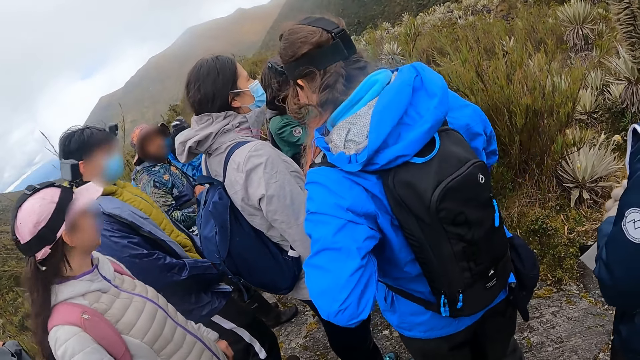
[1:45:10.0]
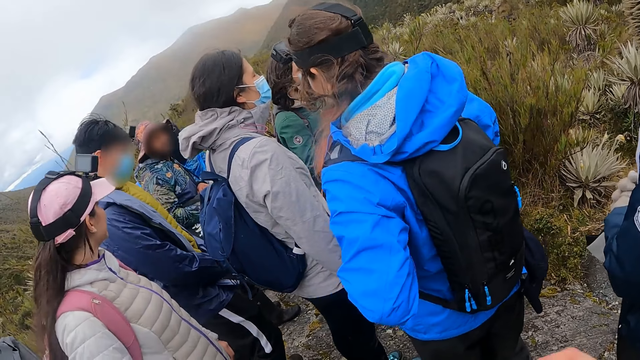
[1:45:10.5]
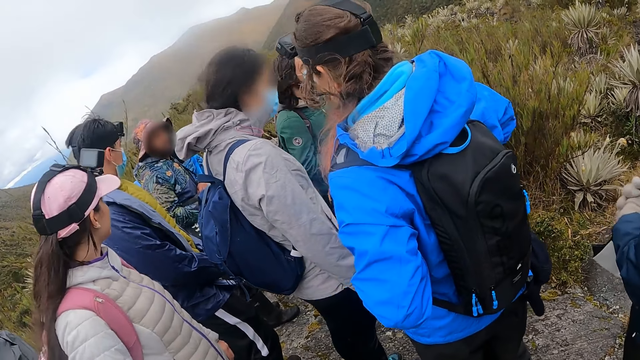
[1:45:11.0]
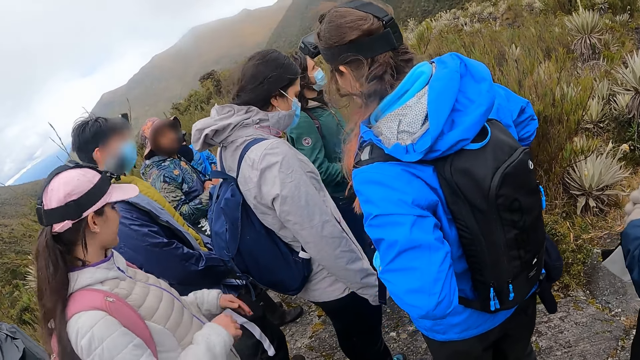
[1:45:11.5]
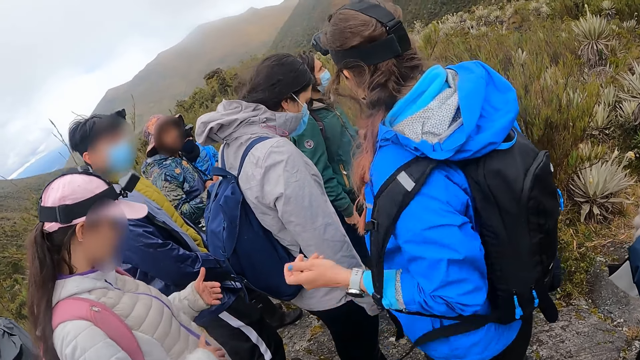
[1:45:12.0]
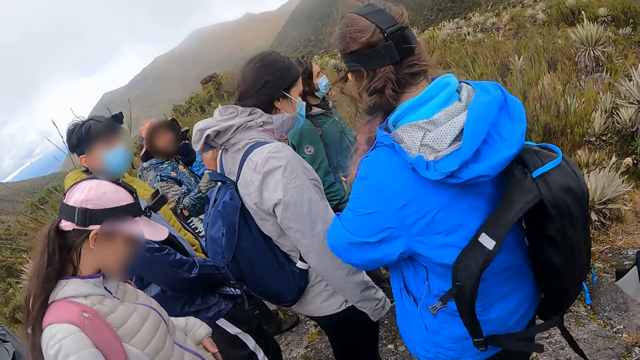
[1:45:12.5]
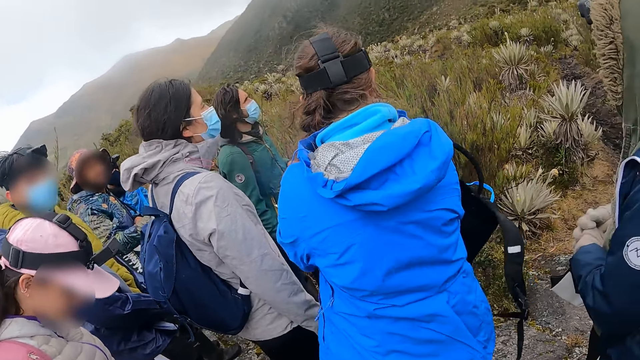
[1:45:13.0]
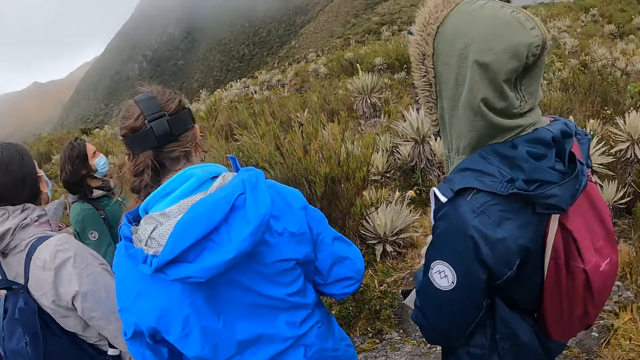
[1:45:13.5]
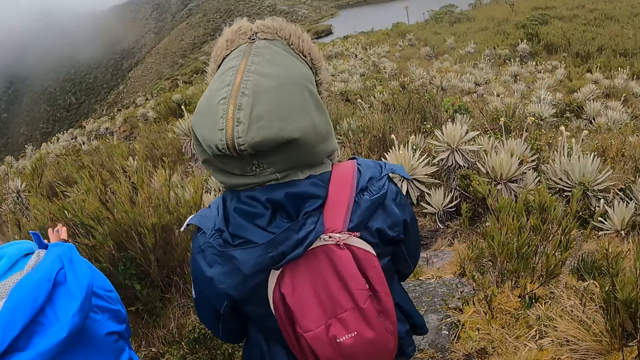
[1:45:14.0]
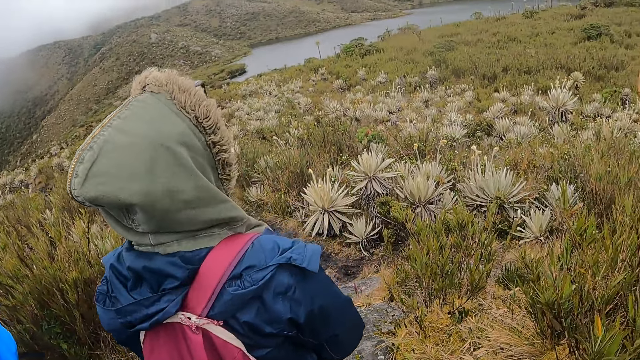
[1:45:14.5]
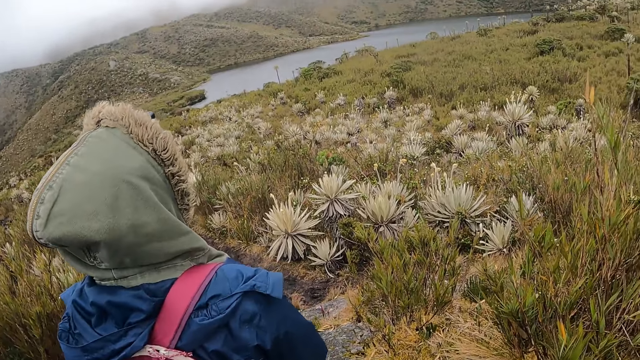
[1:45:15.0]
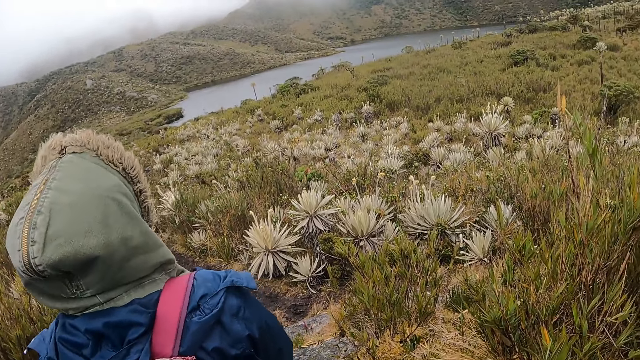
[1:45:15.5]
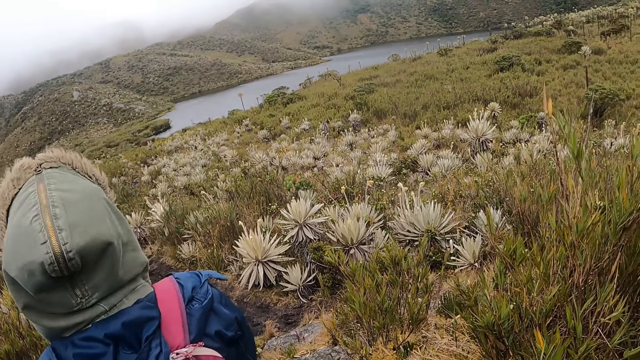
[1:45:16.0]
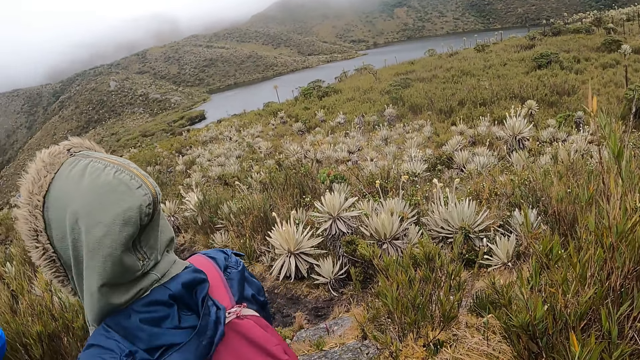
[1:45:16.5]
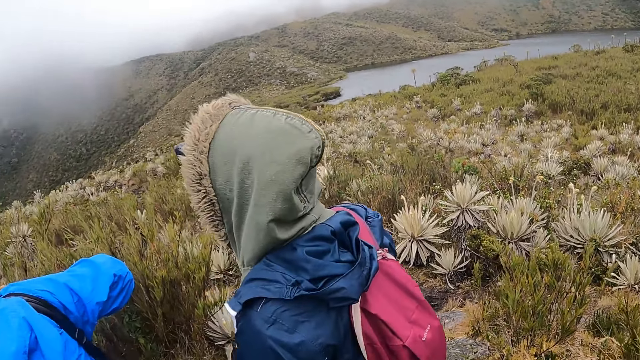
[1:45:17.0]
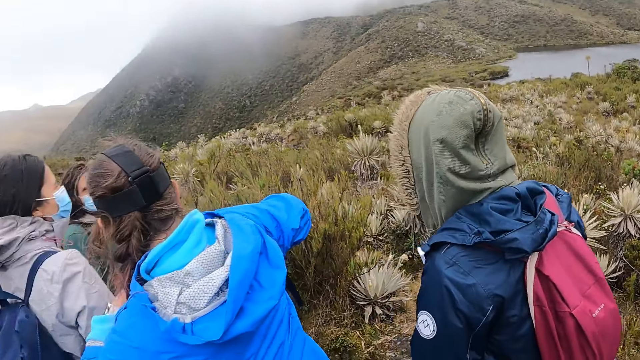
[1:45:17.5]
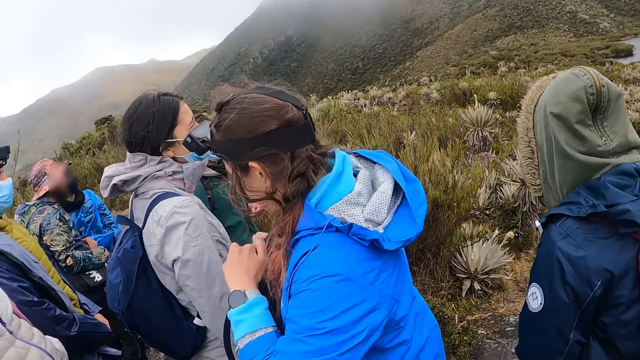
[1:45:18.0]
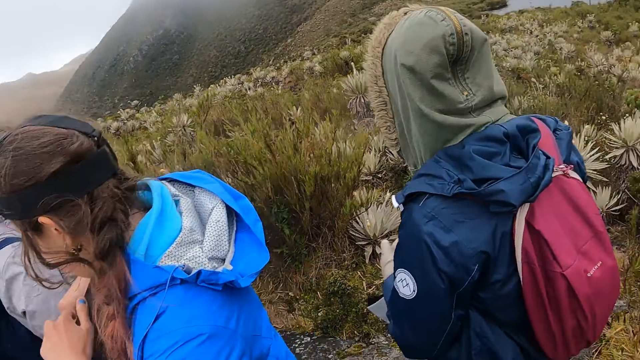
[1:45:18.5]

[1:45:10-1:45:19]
A woman drops her bag from her shoulders with her hands. The woman lifts up the hand. The camera wearer moves around the mountain.

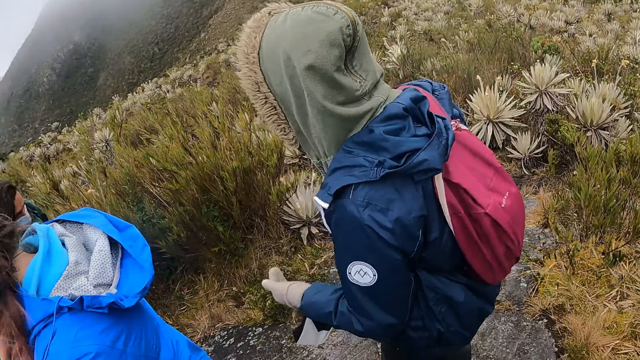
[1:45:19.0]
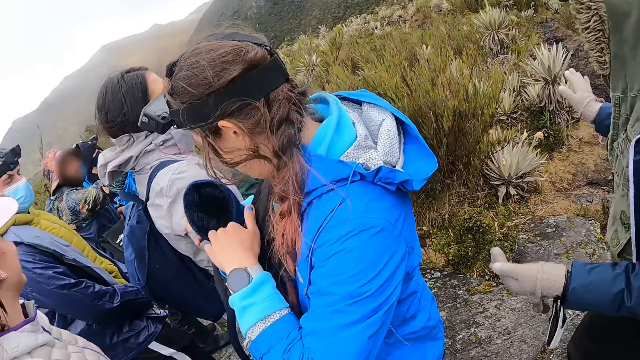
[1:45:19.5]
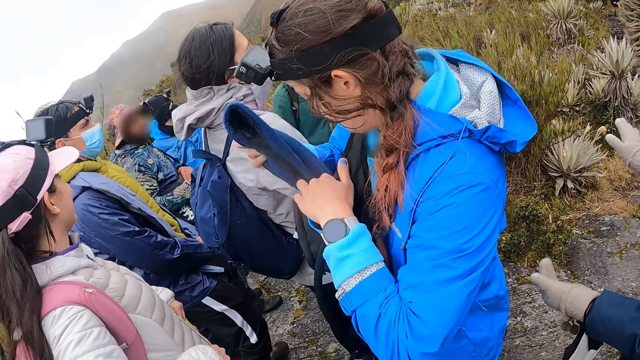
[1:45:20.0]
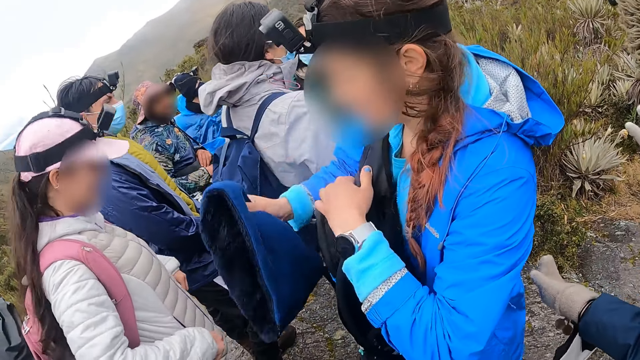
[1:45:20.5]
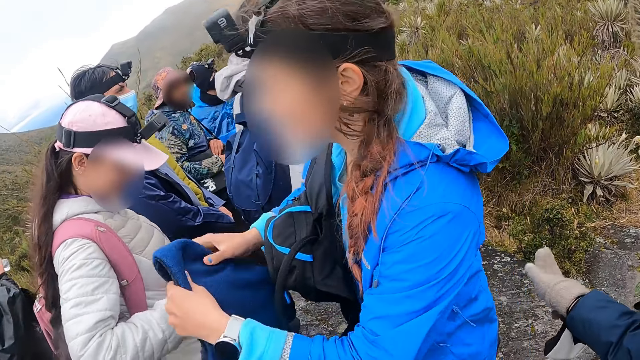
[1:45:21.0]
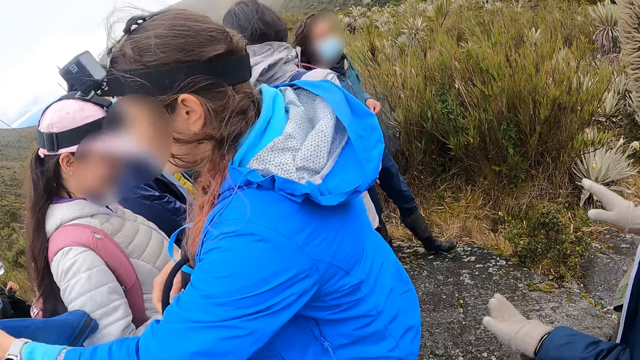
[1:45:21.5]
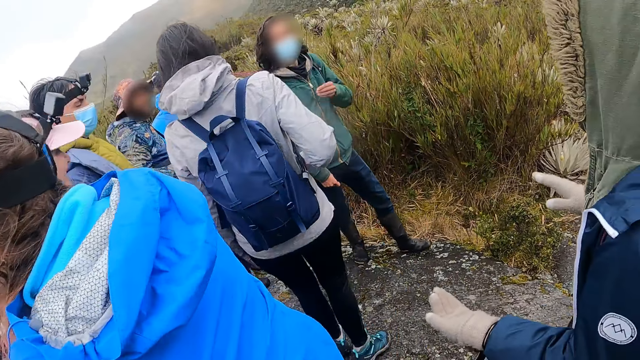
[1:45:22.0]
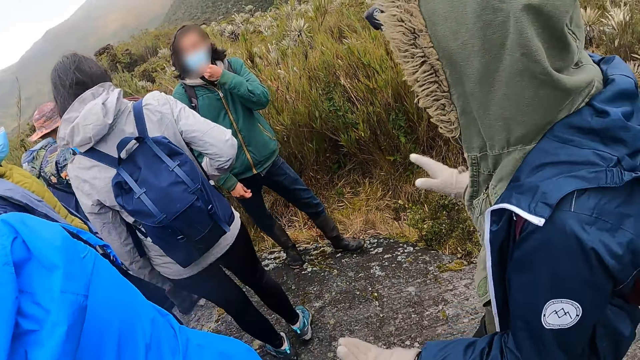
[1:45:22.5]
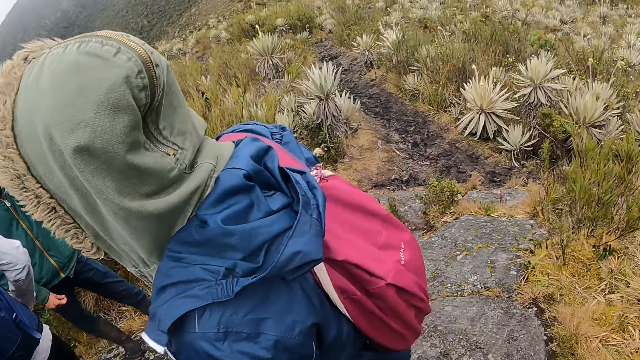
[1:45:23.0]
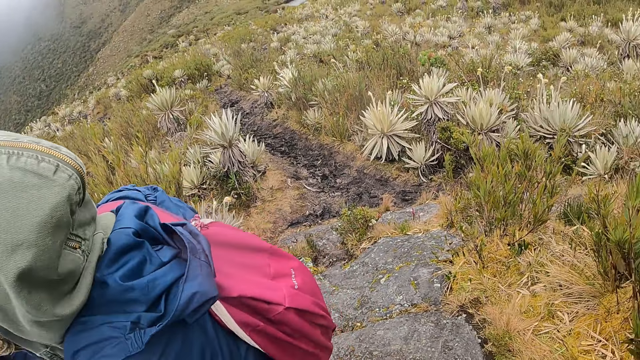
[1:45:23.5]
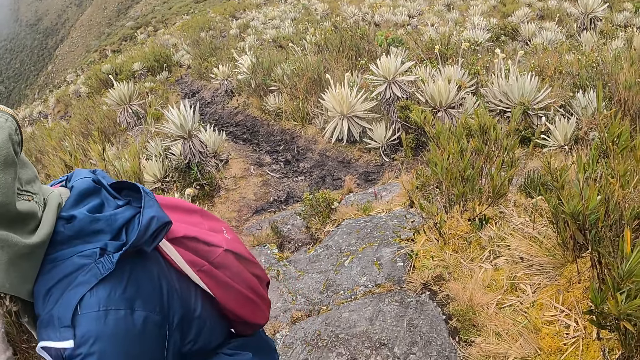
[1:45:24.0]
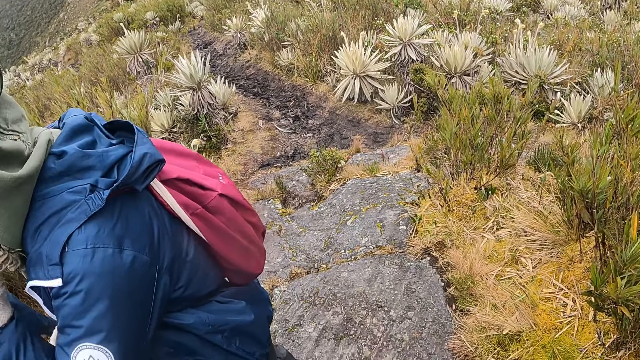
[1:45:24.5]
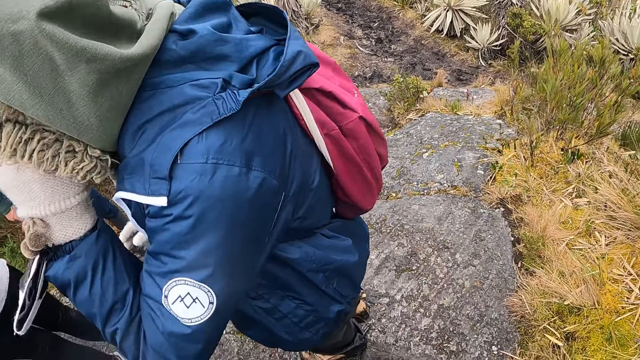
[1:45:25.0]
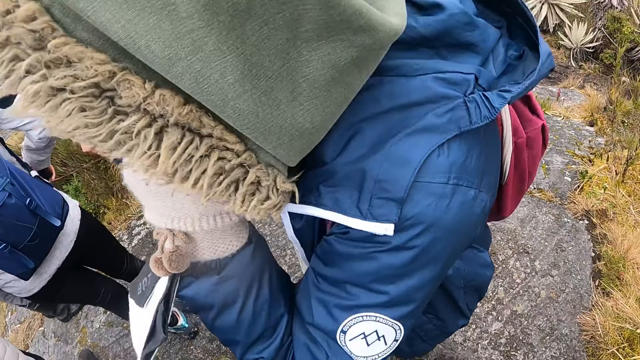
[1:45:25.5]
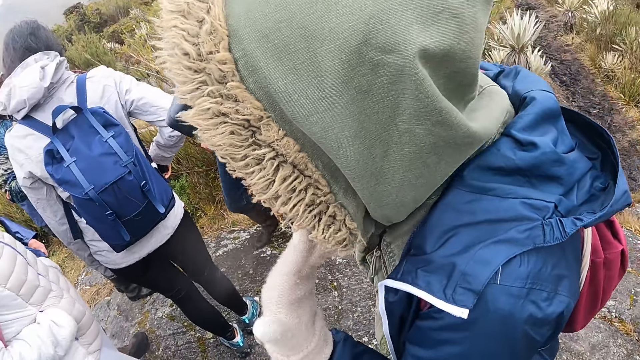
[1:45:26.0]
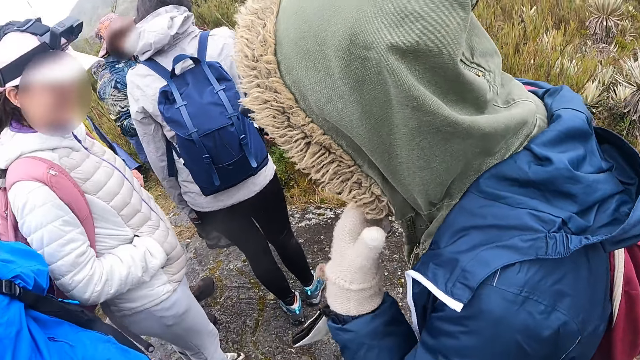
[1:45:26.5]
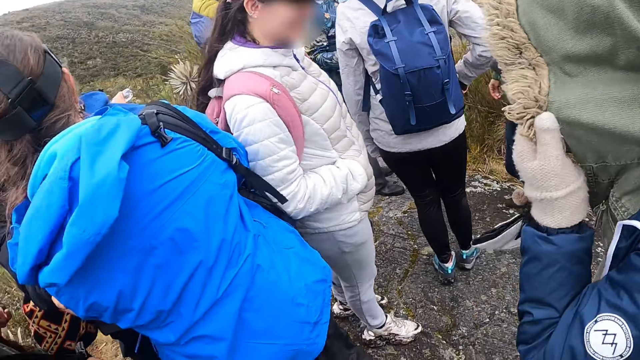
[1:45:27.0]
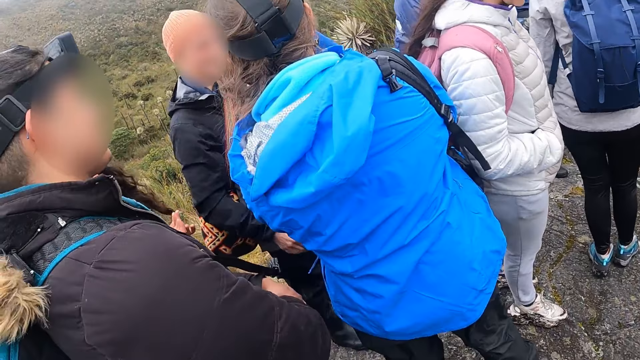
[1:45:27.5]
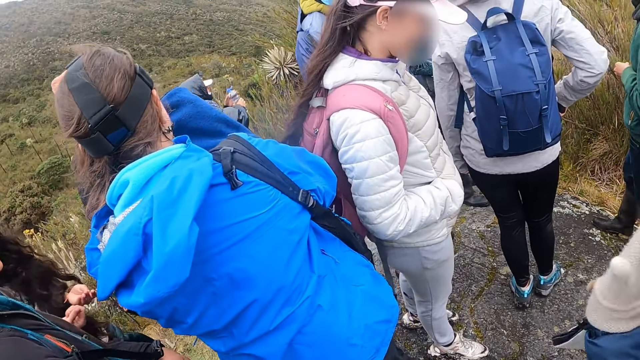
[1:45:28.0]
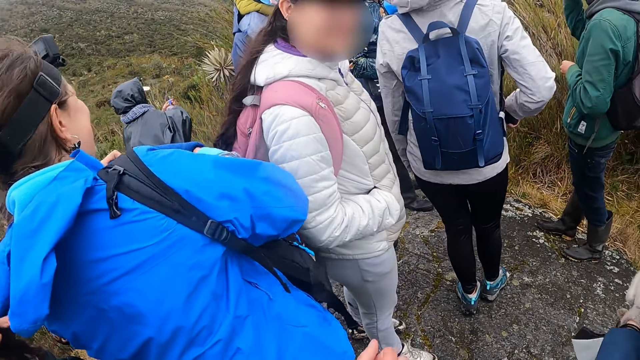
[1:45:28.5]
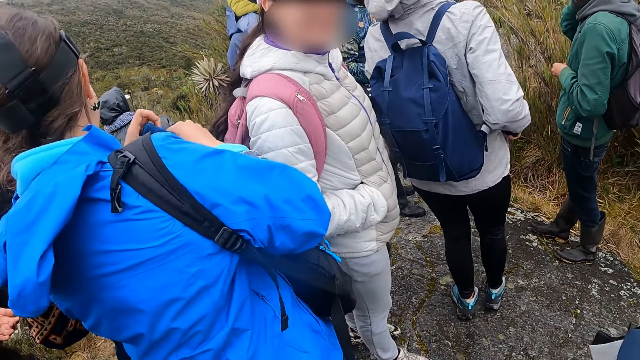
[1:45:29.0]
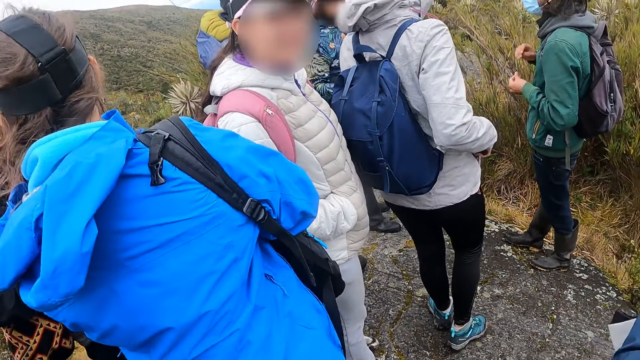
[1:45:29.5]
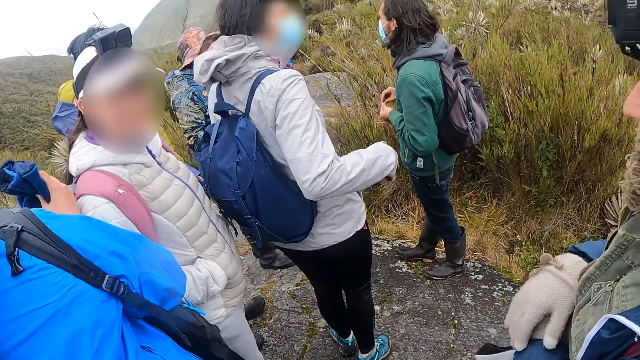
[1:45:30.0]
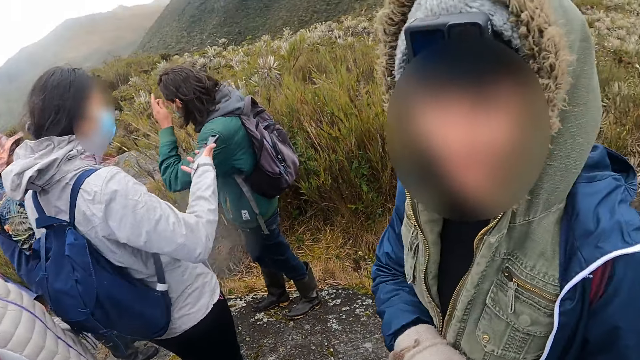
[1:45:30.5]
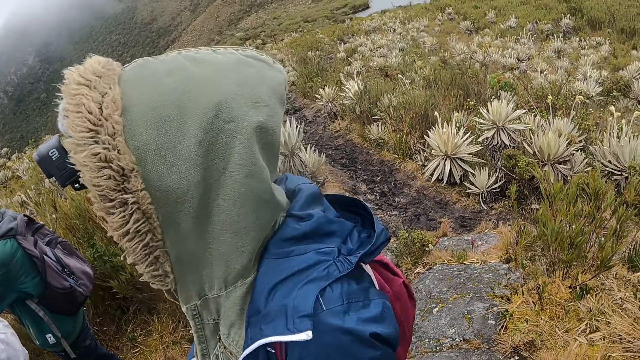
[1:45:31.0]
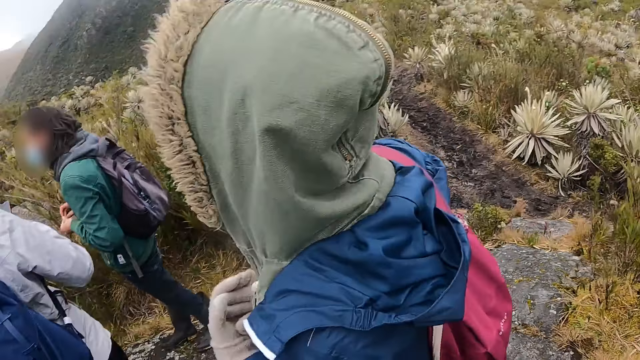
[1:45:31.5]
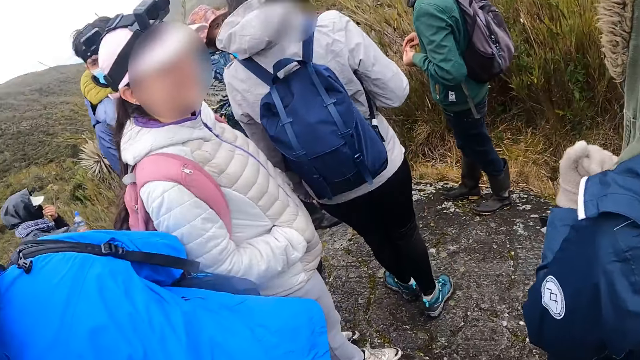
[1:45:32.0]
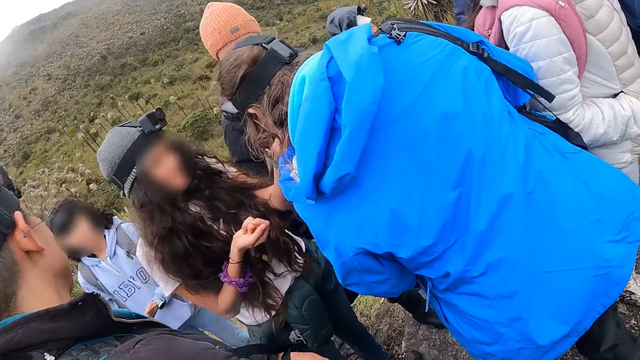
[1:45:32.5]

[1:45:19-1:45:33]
The woman picks up a winter hat from her bag with her right hand. The woman passes the winter hat from her right hand to her left hand. A man adjusts his facemask with his left hand. The camera wearer moves around the mountain. Another woman touches her face with her left hand. Another woman talks to the camera wearer. Another woman picks up a phone from her hoodie pocket with her right hand.
